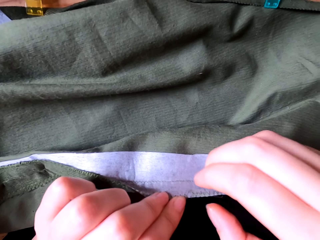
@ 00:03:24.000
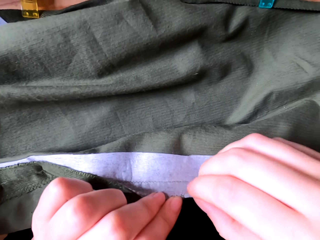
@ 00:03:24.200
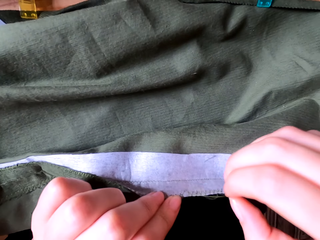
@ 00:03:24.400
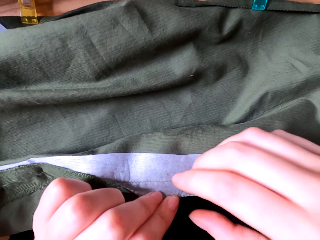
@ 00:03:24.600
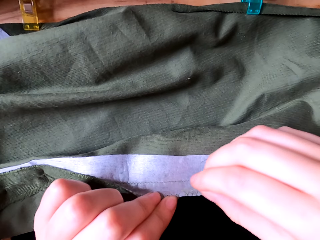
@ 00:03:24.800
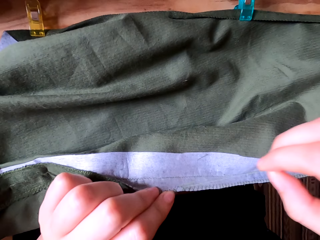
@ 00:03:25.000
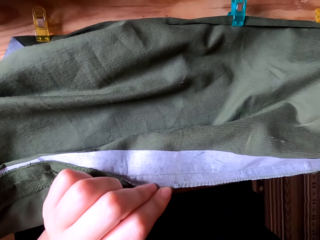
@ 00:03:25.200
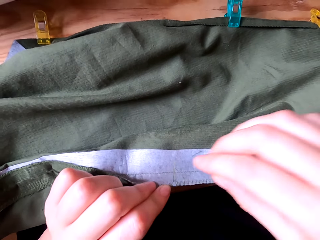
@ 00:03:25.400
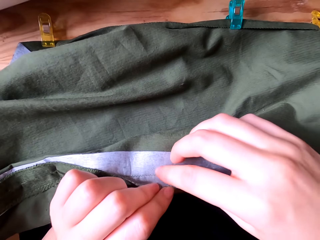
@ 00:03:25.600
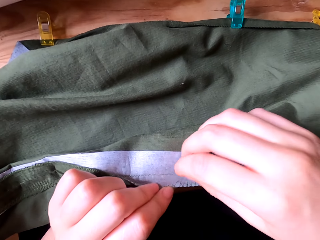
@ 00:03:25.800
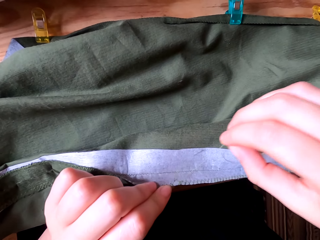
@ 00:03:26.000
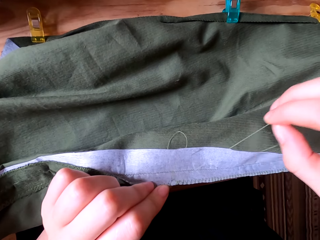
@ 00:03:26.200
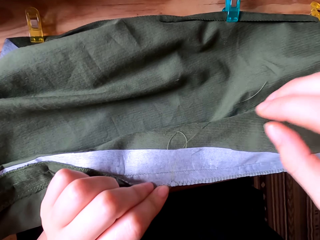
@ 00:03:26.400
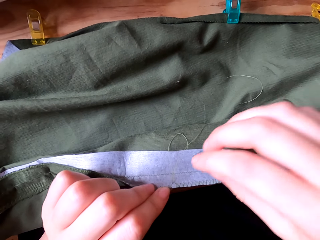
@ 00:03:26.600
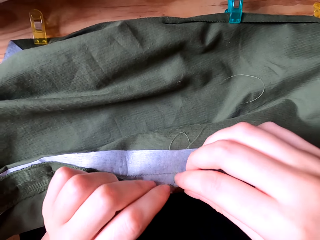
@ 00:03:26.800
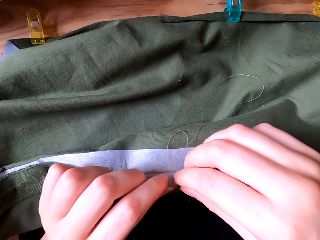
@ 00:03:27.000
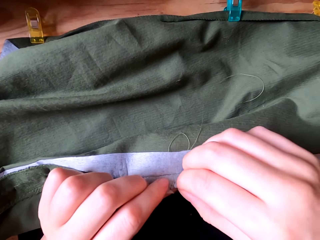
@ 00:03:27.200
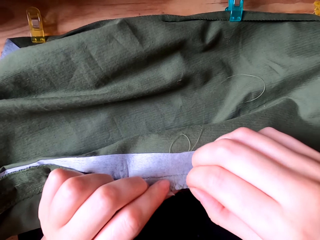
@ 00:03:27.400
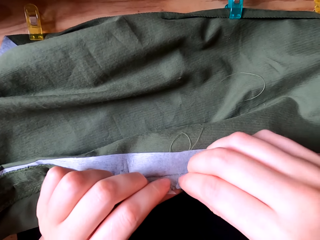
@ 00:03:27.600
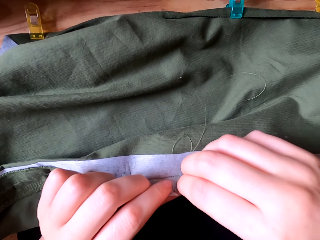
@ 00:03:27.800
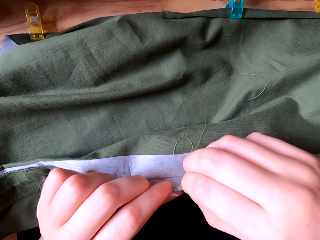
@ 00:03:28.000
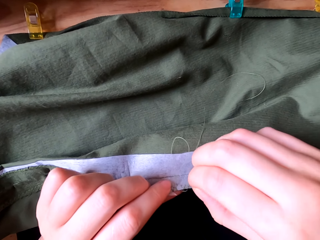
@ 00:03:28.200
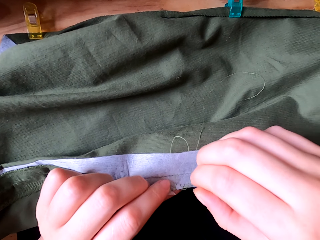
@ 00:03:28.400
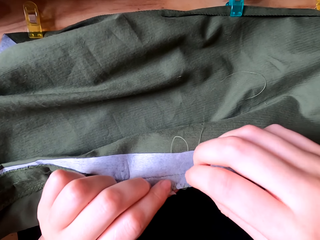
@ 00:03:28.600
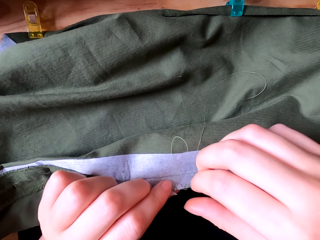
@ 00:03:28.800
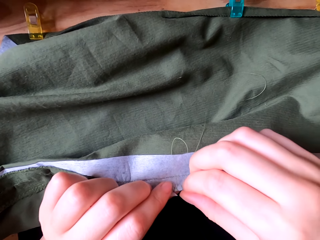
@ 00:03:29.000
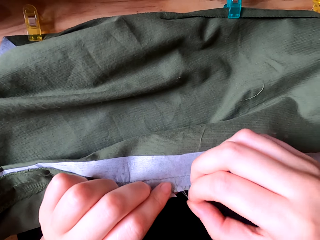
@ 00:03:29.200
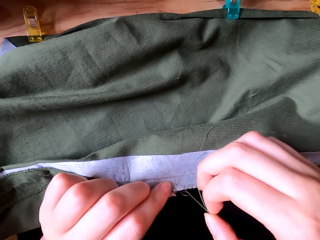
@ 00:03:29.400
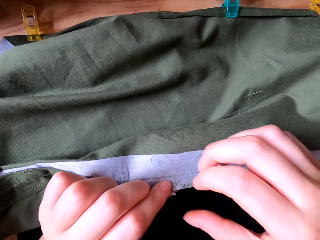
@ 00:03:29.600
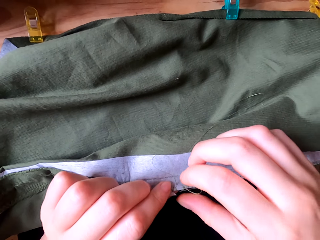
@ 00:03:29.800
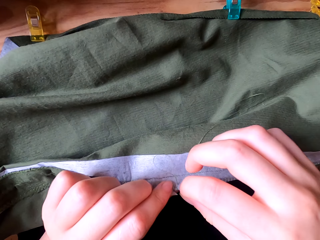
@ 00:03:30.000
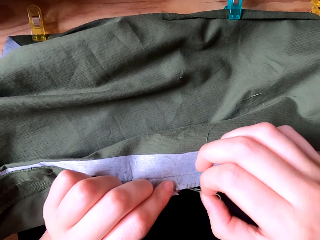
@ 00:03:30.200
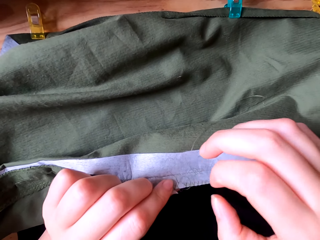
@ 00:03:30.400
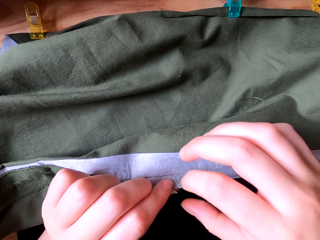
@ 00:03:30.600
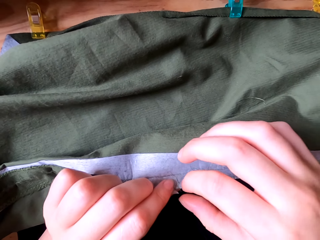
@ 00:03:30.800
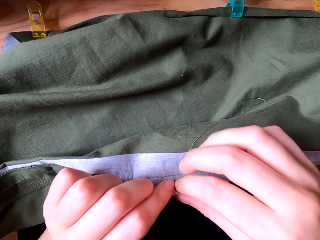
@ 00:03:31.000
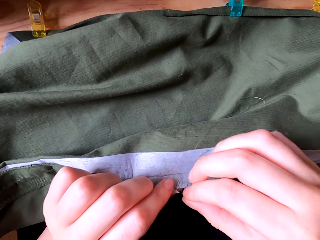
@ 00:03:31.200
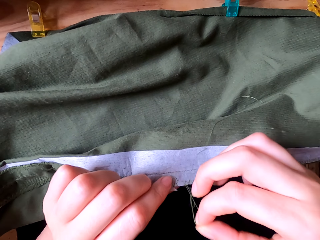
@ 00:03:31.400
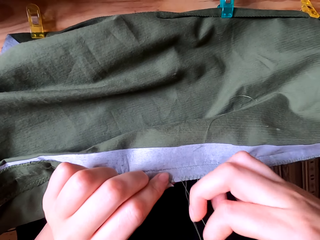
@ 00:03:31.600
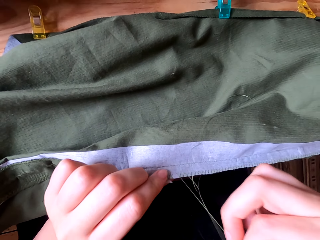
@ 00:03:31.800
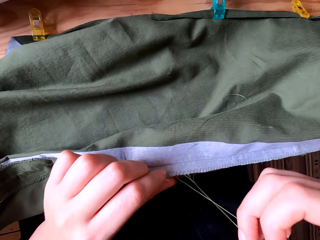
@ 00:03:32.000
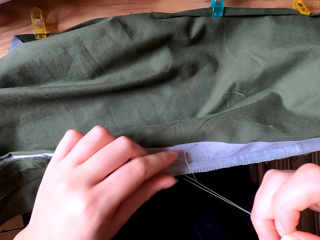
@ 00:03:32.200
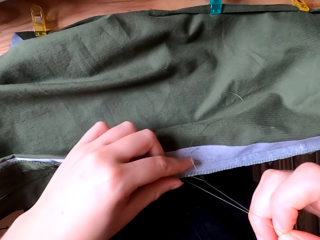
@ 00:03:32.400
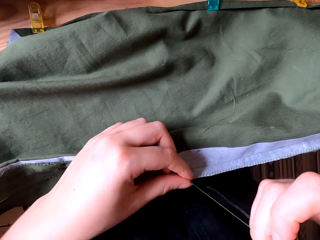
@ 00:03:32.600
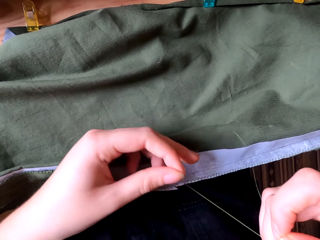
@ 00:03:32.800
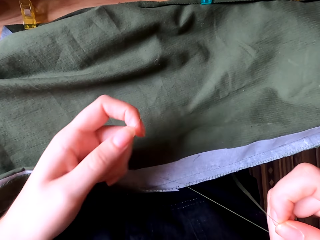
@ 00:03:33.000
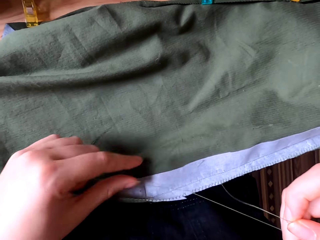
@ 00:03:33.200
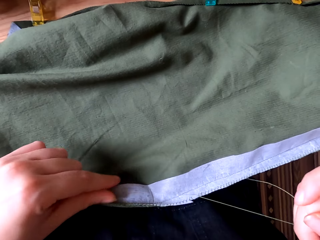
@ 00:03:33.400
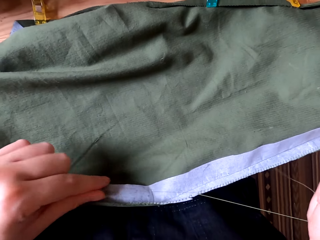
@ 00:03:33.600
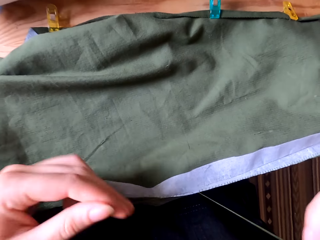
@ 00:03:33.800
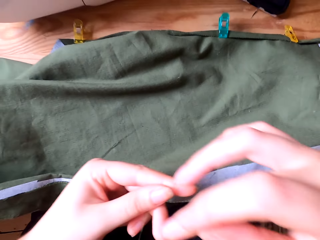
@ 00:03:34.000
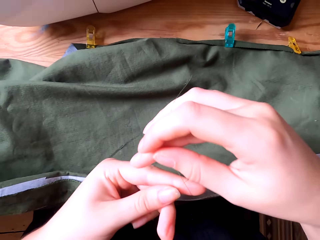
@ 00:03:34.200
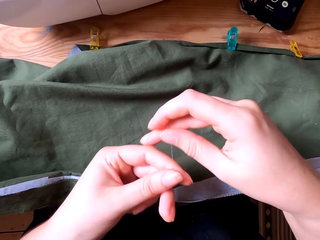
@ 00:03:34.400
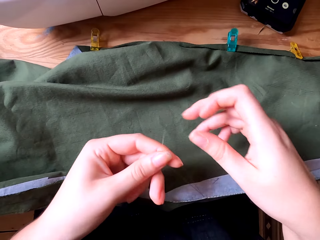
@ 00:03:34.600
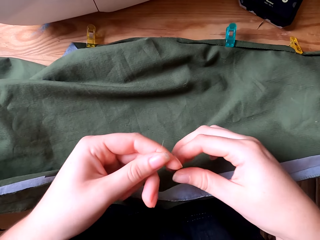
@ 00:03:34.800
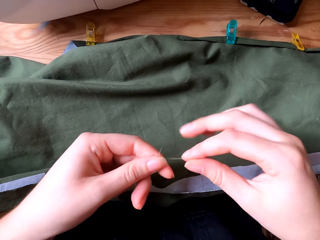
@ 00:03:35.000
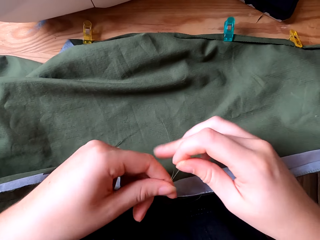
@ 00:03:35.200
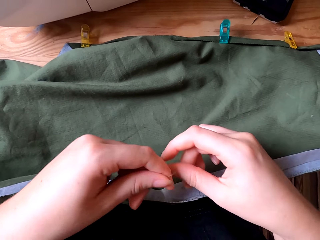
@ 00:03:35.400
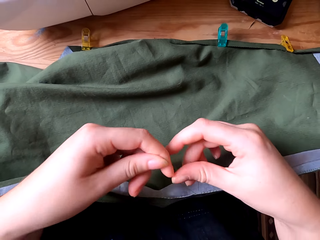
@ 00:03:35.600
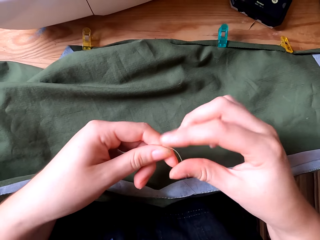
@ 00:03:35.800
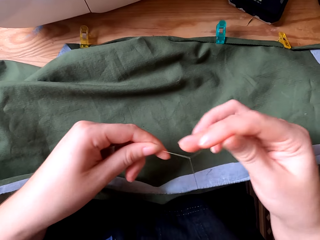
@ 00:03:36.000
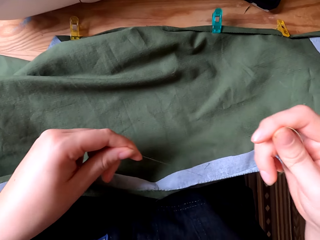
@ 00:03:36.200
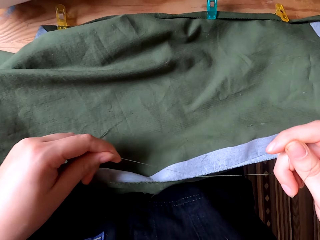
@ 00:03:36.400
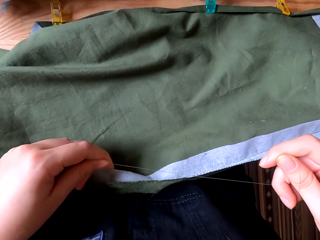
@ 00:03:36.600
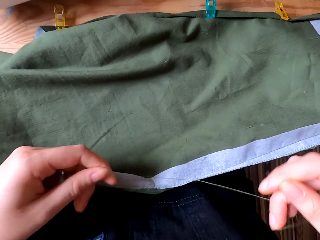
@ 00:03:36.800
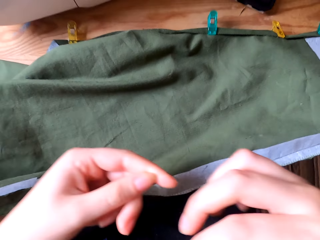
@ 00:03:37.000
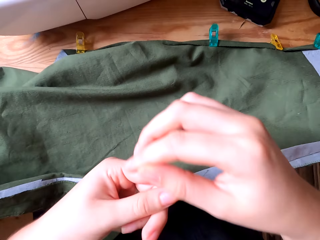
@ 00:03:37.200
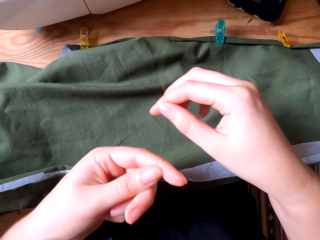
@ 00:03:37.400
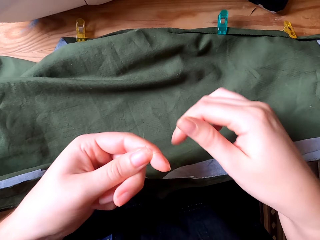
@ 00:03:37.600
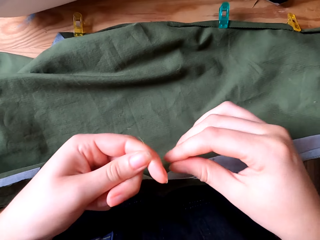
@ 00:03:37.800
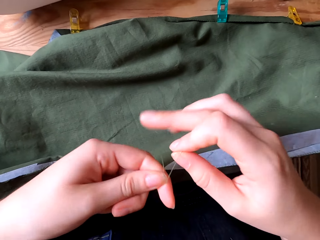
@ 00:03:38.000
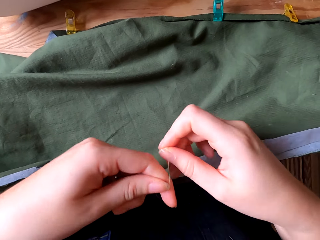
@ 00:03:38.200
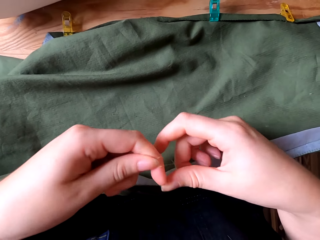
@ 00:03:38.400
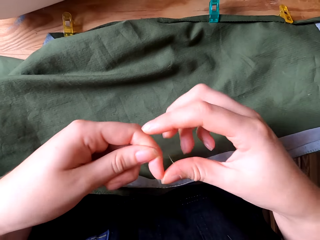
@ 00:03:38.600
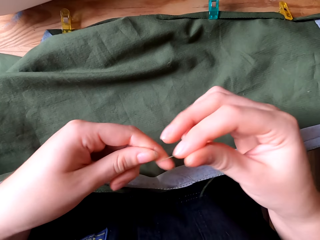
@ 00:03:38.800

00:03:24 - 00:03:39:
The camera wearer removes the thread from the cloth with the right hand. They tie the thread with both hands.

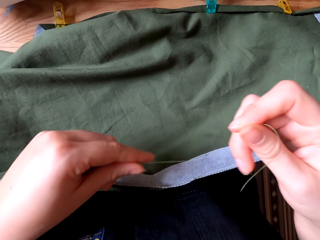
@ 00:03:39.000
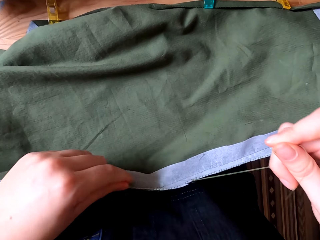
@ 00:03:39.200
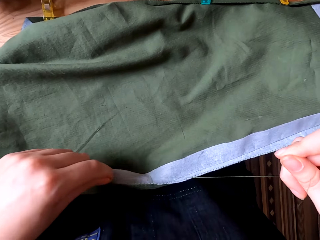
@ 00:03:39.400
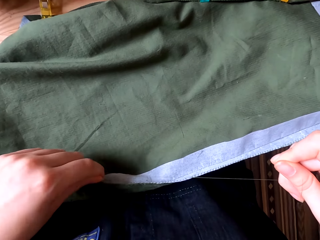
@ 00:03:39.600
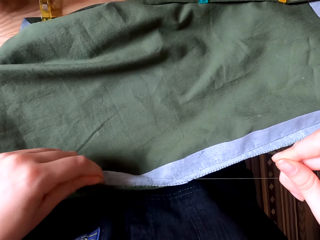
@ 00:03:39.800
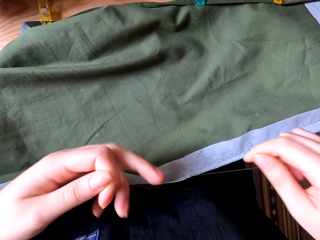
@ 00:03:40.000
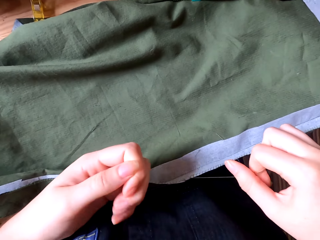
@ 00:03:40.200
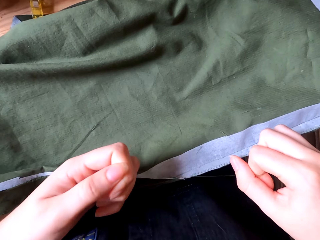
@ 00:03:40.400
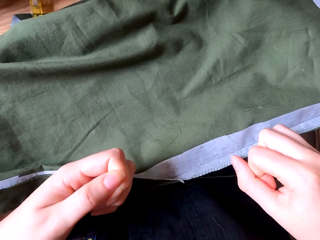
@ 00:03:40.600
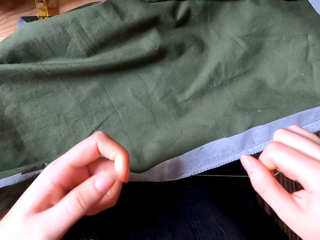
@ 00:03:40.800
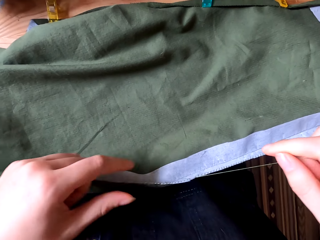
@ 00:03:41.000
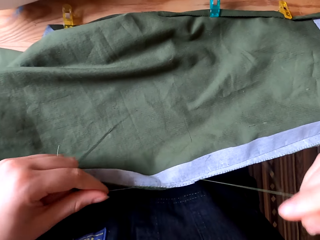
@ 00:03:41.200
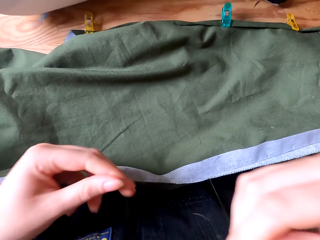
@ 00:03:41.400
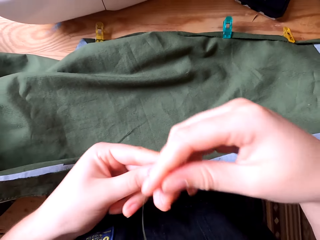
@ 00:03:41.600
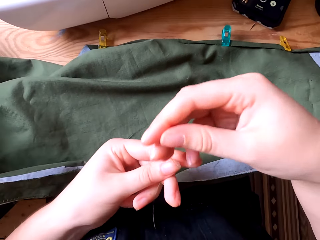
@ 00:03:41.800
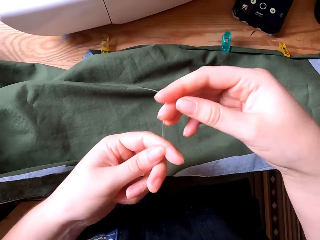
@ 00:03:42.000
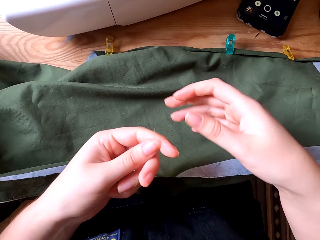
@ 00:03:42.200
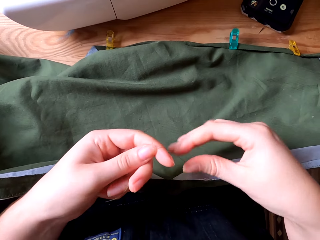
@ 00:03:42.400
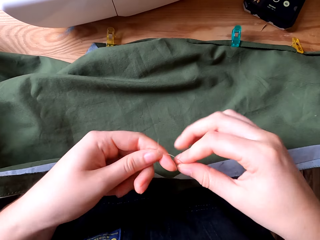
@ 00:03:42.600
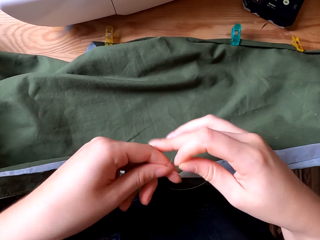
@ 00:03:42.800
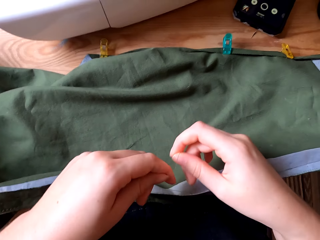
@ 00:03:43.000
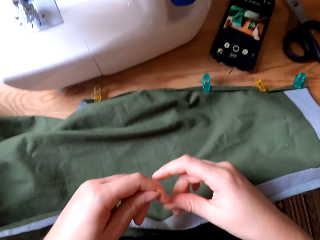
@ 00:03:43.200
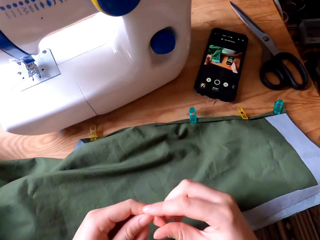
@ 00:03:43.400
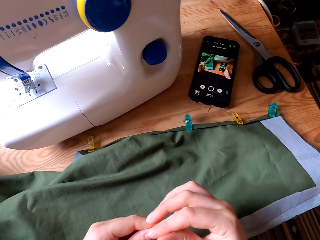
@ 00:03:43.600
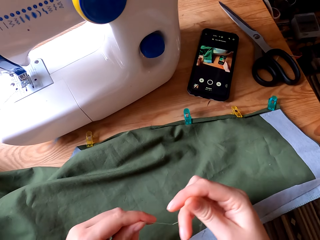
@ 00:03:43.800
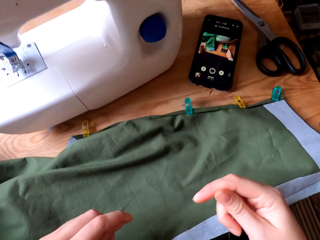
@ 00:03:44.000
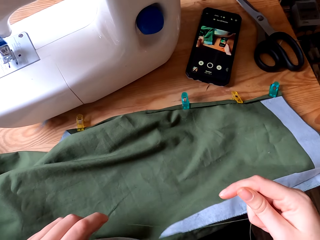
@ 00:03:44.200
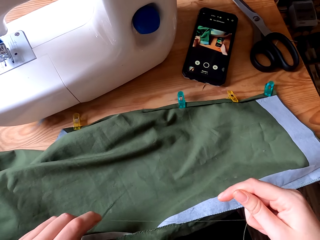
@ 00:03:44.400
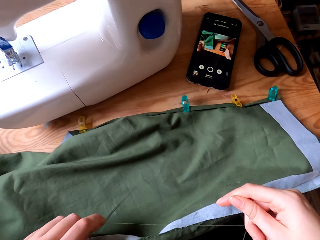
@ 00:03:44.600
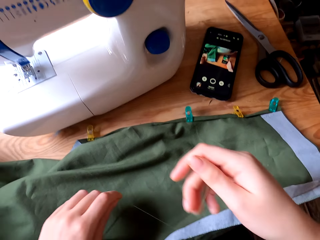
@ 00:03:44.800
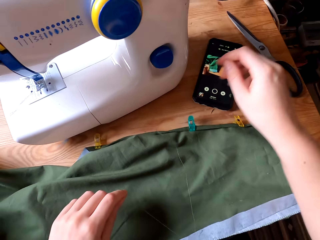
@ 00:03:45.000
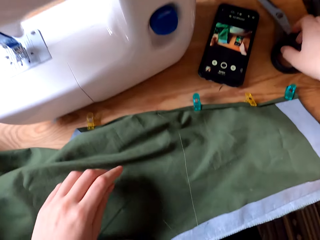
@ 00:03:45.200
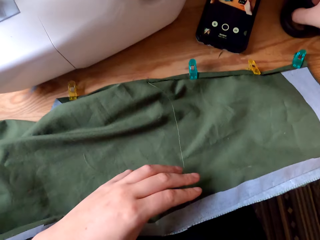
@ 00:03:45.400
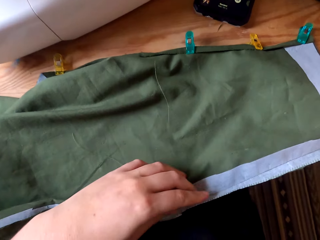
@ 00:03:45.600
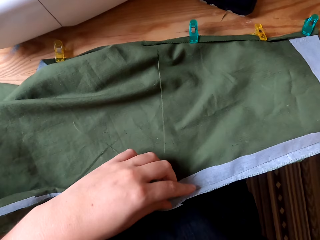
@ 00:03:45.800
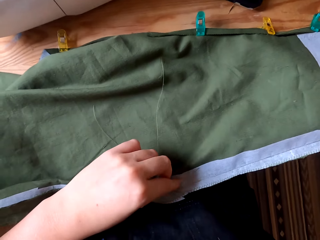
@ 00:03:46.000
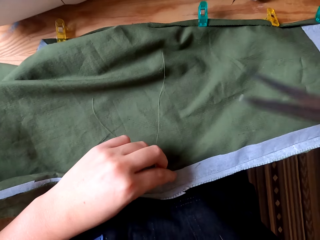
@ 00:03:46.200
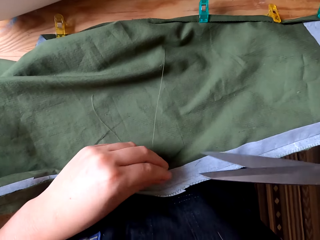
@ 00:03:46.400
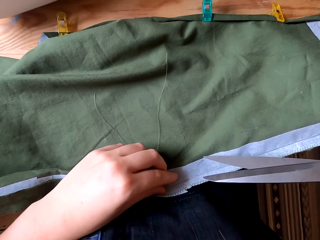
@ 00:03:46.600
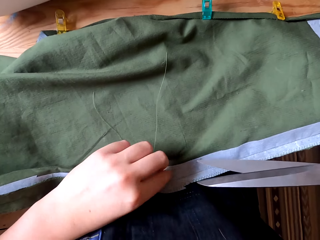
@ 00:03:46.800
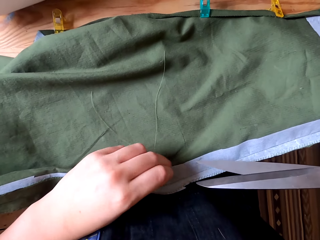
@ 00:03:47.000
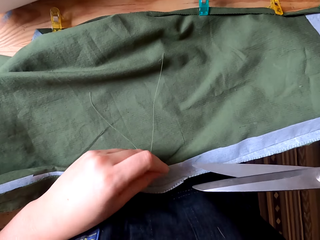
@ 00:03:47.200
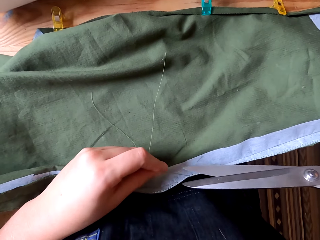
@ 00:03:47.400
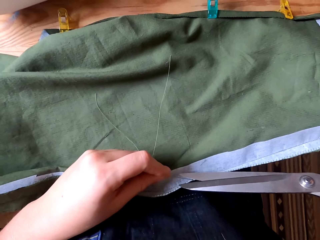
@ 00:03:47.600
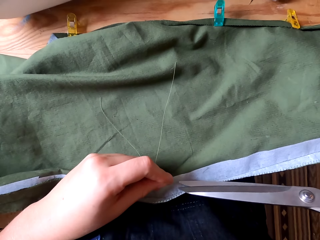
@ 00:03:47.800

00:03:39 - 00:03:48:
The camera wearer picks the thread. They pick the scissors from the table with the right hand. They pull the thread.
